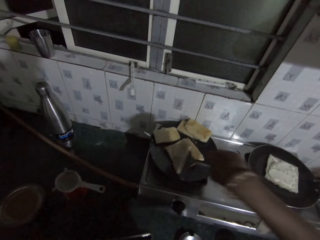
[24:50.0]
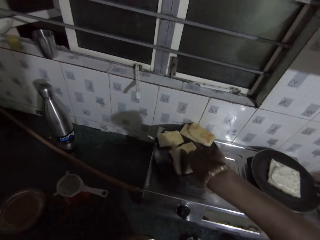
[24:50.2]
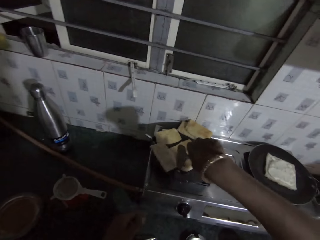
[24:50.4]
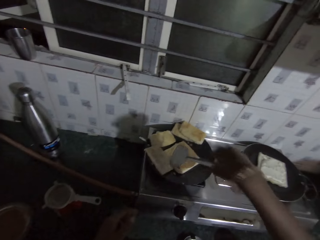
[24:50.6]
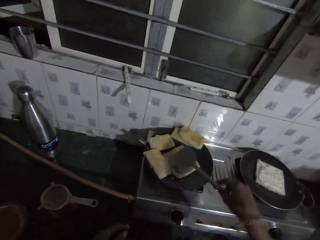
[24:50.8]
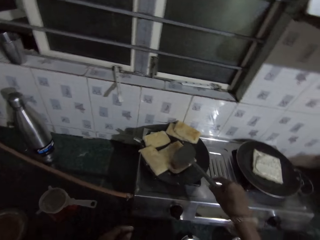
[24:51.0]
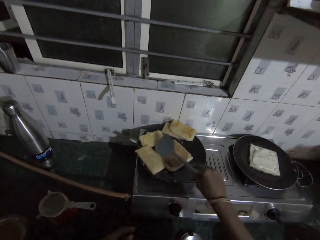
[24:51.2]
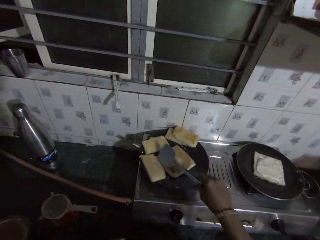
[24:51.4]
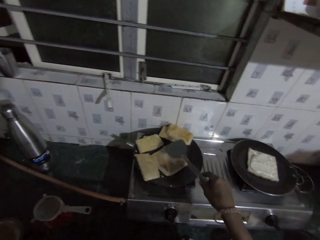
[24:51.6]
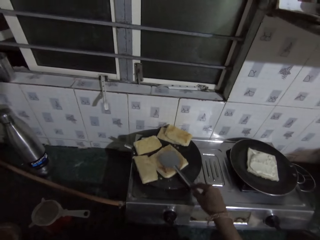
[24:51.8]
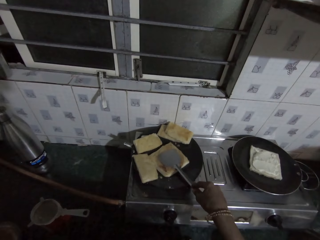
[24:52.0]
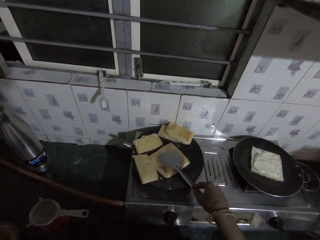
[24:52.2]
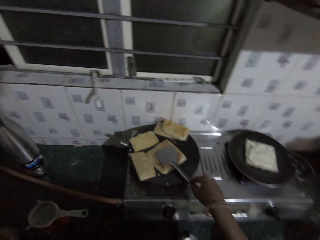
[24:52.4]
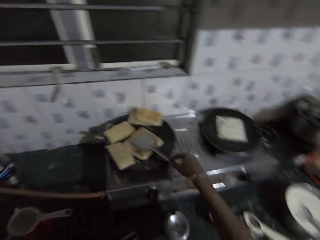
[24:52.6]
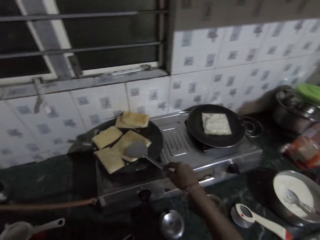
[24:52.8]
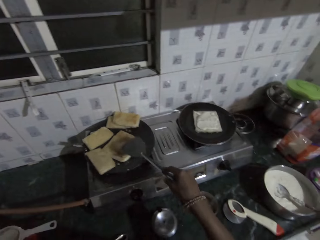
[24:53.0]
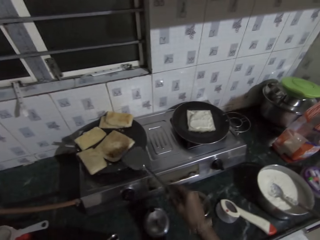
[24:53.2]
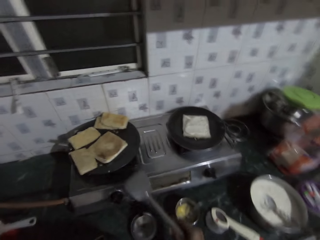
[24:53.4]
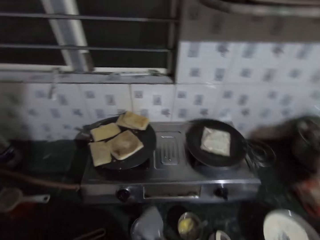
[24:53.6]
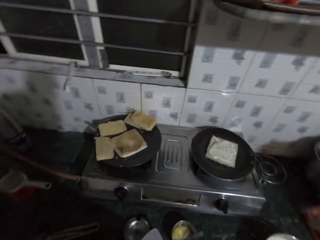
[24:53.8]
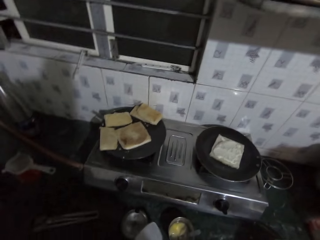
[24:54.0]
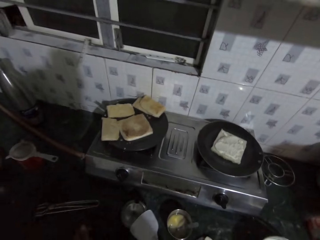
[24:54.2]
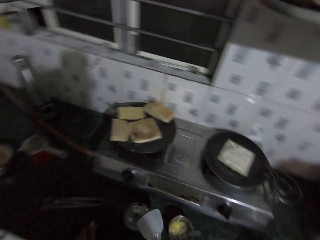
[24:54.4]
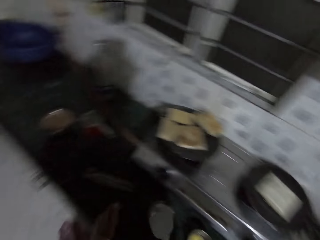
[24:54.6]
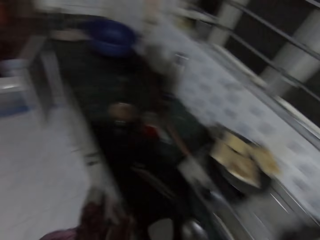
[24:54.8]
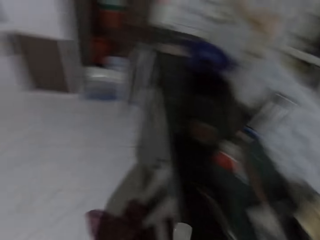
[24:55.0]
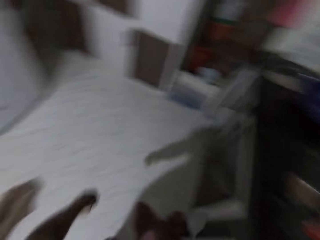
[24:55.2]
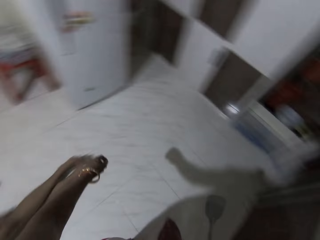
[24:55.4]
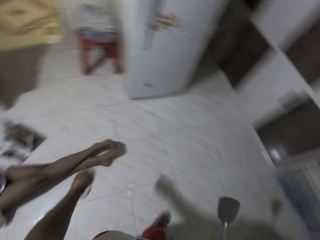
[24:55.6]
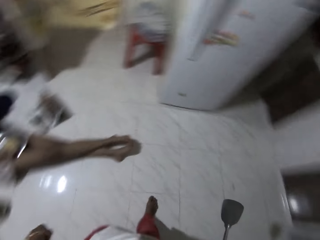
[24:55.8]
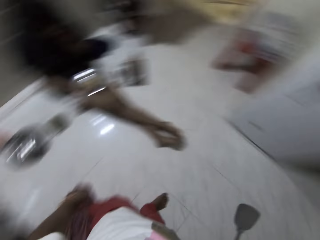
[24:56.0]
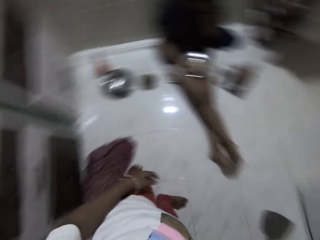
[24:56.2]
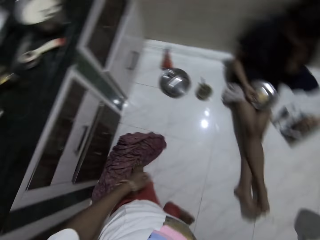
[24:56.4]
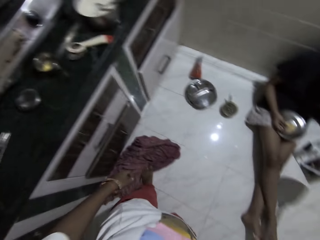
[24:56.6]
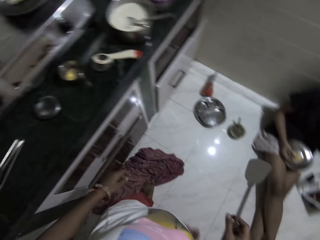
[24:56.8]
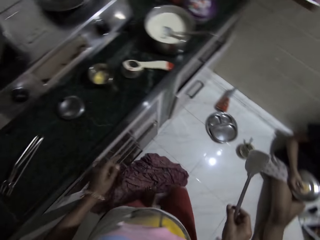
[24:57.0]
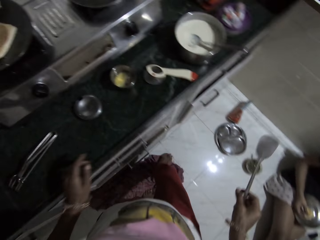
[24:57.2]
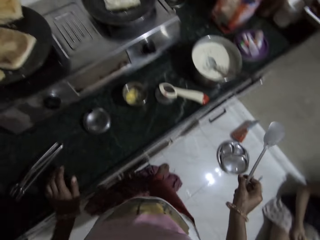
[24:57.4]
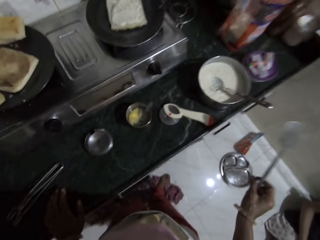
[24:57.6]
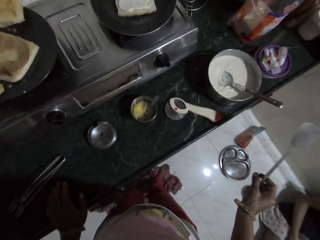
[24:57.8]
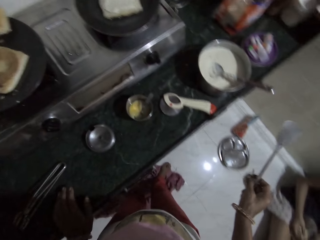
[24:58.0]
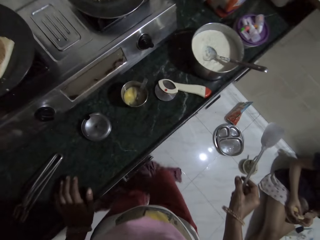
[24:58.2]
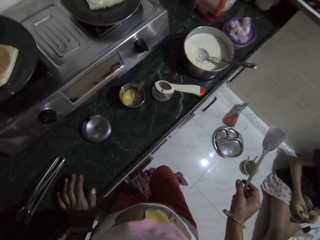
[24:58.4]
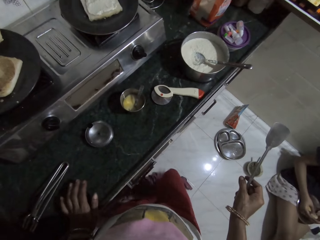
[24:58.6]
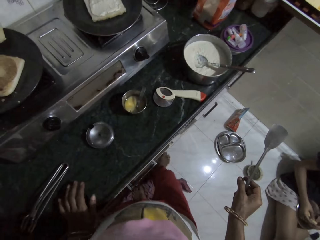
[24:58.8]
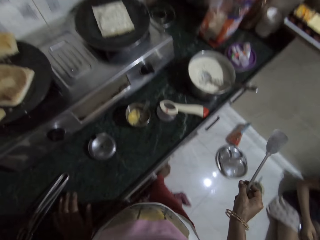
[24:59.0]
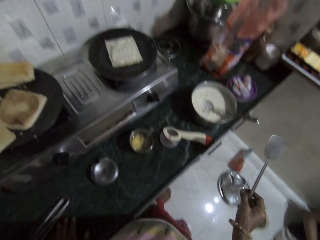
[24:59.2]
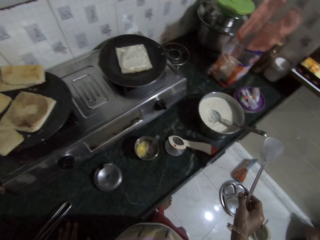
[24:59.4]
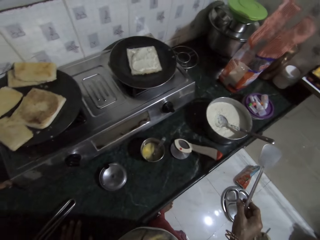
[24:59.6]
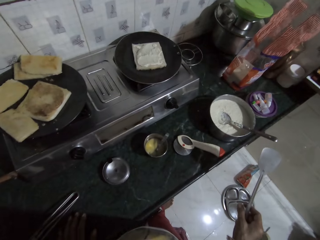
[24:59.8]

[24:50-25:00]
The camera wearer puts the fry bread or pancake in the frying pan with the spatula in her right hand. She adjusts the fry bread in the frying pan with the spatula in her right hand. She presses the pancake with the spatula. She moves around.

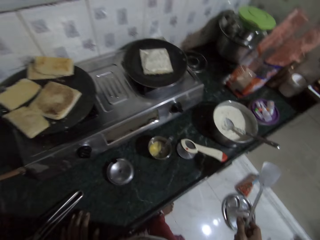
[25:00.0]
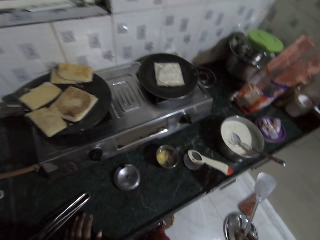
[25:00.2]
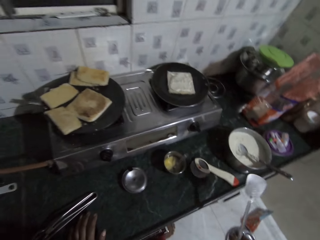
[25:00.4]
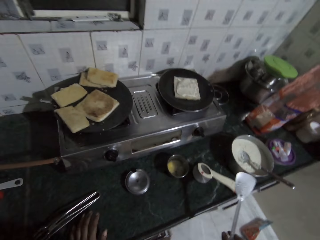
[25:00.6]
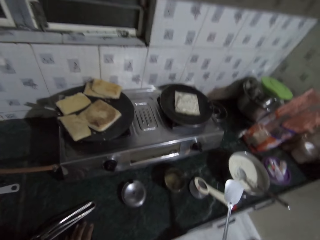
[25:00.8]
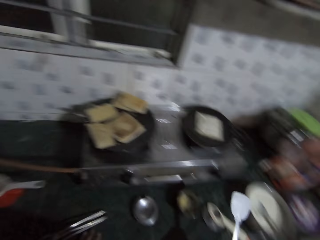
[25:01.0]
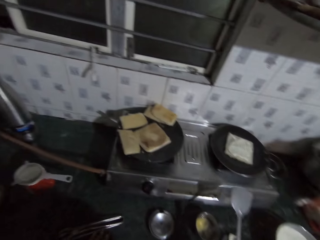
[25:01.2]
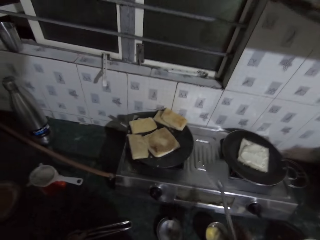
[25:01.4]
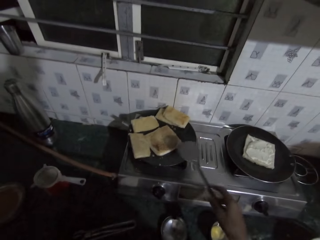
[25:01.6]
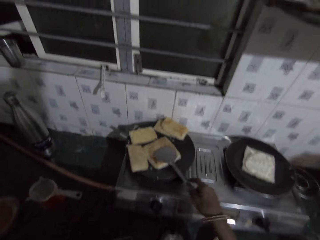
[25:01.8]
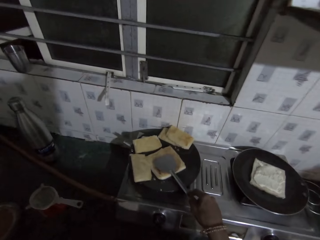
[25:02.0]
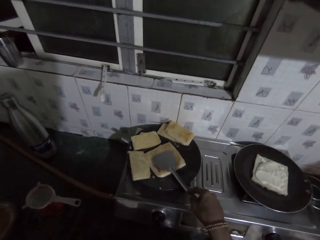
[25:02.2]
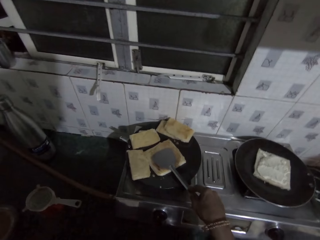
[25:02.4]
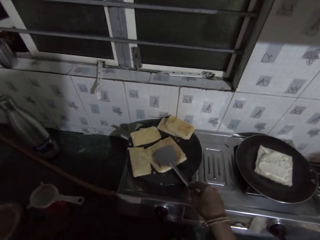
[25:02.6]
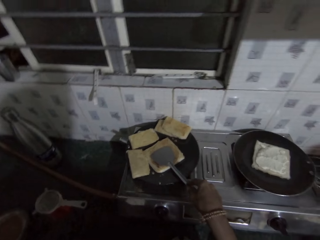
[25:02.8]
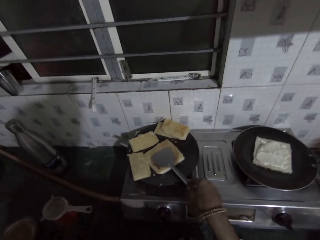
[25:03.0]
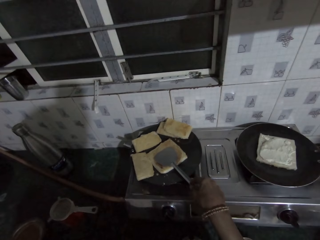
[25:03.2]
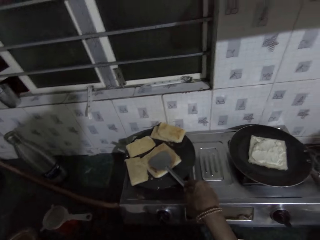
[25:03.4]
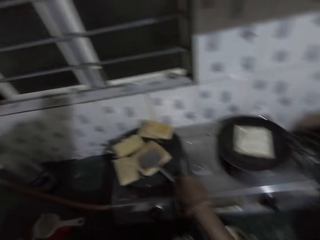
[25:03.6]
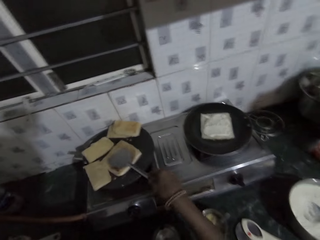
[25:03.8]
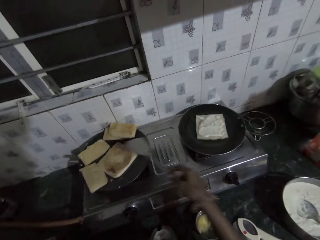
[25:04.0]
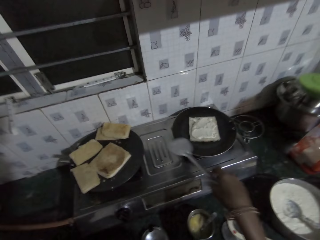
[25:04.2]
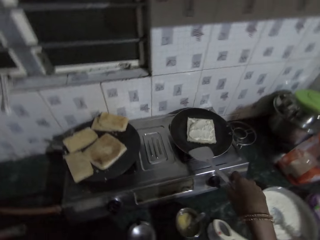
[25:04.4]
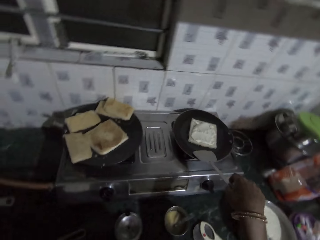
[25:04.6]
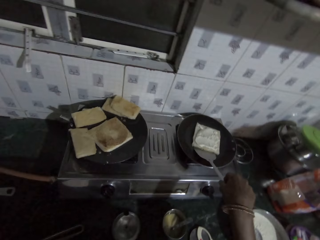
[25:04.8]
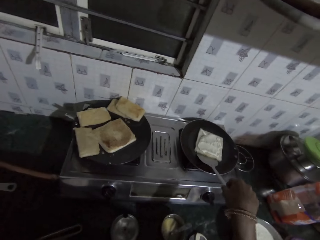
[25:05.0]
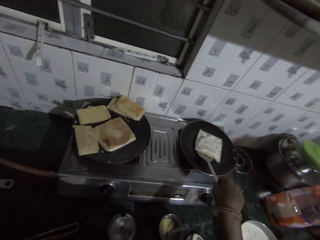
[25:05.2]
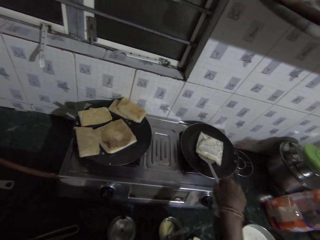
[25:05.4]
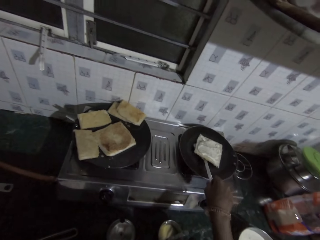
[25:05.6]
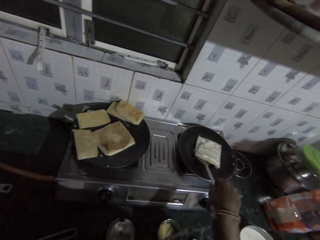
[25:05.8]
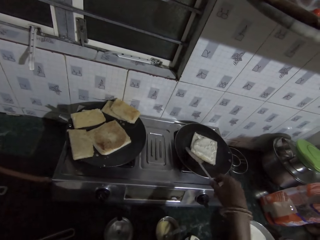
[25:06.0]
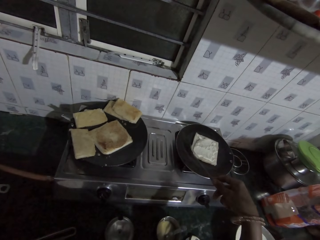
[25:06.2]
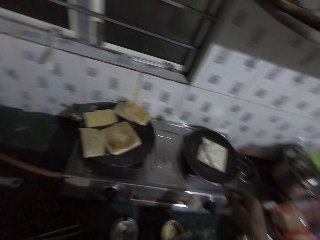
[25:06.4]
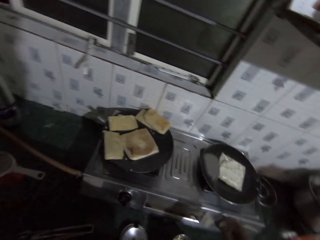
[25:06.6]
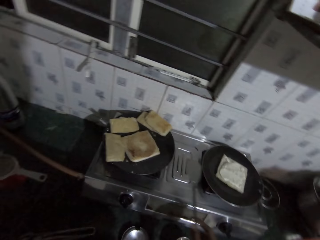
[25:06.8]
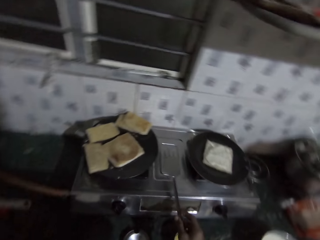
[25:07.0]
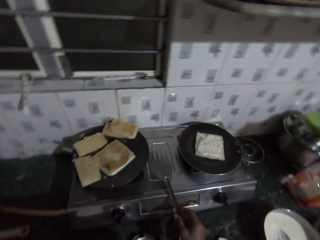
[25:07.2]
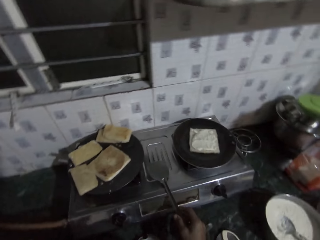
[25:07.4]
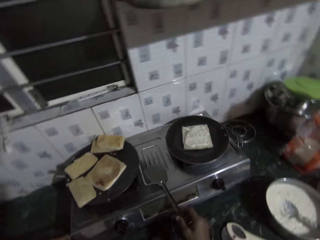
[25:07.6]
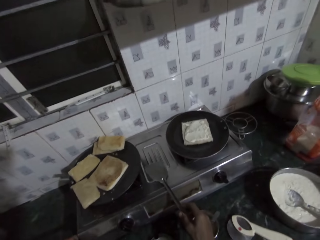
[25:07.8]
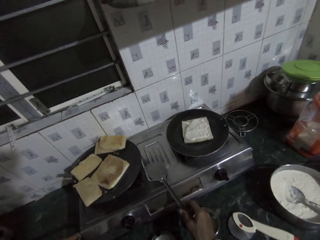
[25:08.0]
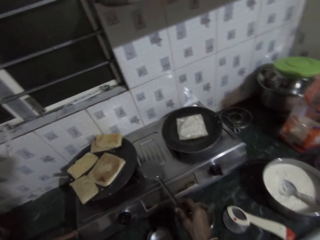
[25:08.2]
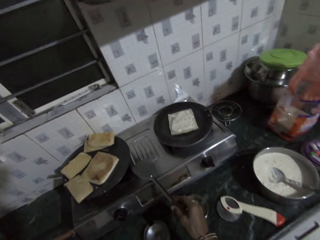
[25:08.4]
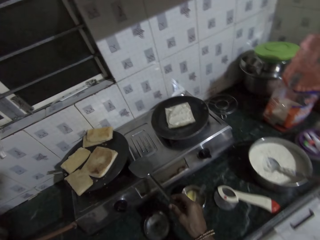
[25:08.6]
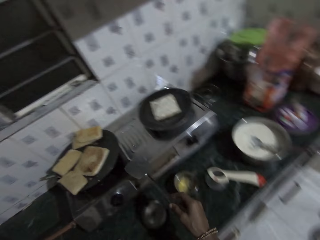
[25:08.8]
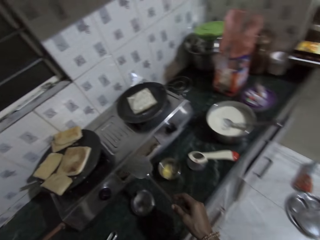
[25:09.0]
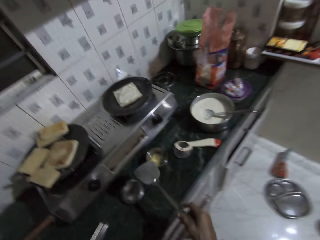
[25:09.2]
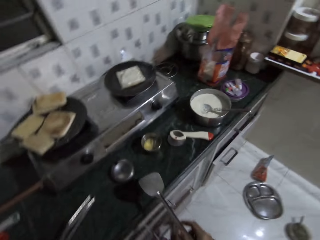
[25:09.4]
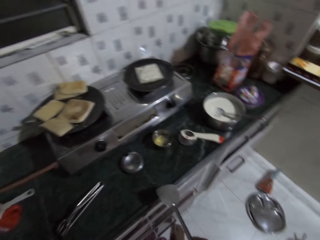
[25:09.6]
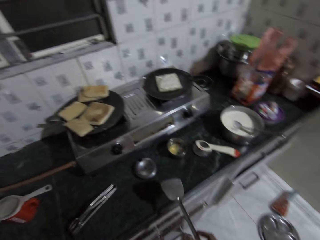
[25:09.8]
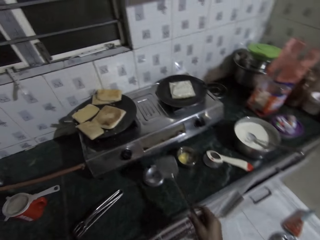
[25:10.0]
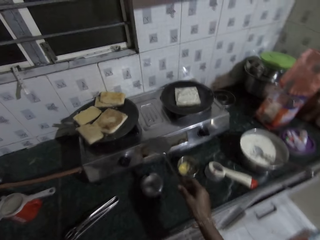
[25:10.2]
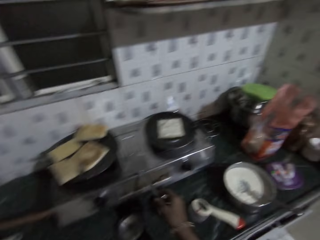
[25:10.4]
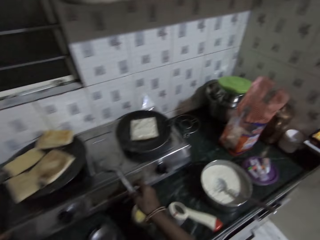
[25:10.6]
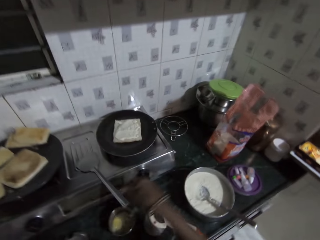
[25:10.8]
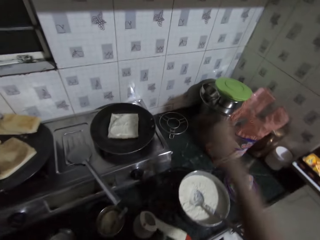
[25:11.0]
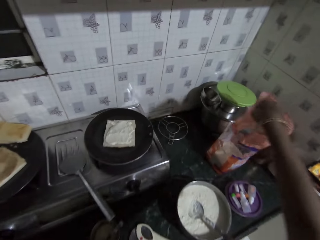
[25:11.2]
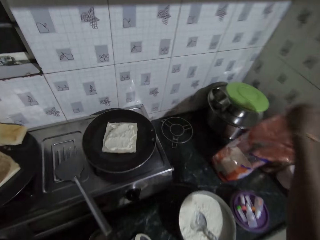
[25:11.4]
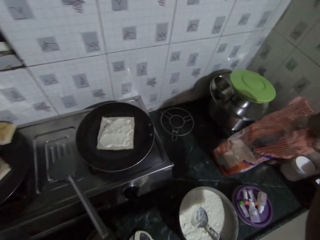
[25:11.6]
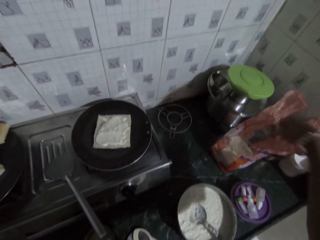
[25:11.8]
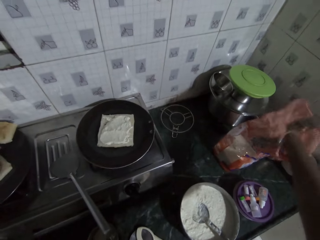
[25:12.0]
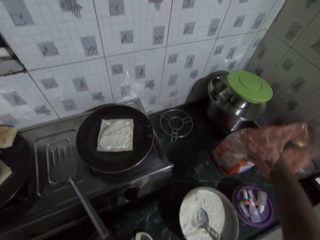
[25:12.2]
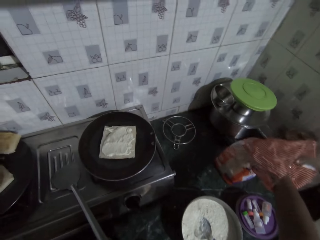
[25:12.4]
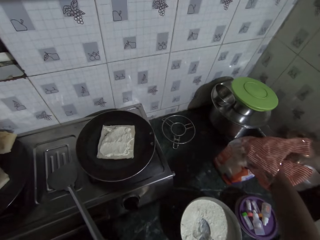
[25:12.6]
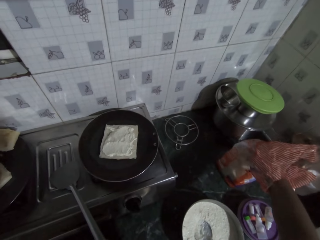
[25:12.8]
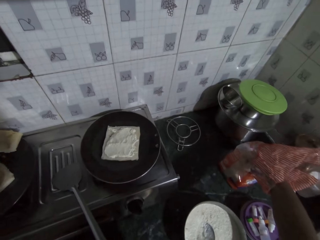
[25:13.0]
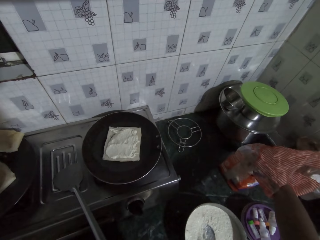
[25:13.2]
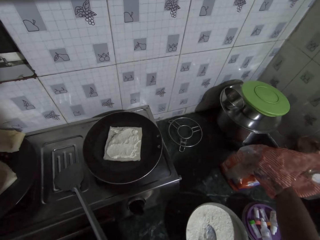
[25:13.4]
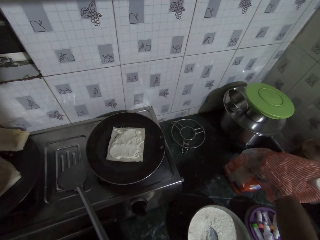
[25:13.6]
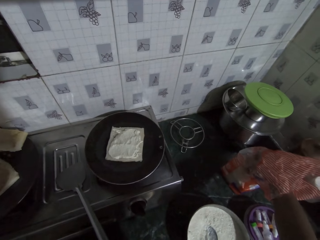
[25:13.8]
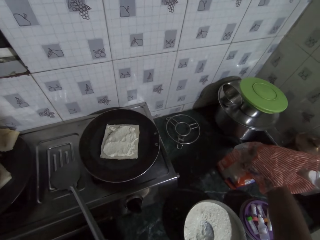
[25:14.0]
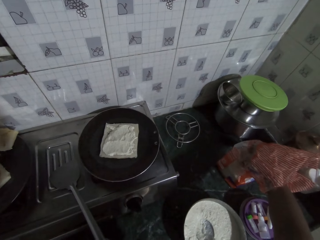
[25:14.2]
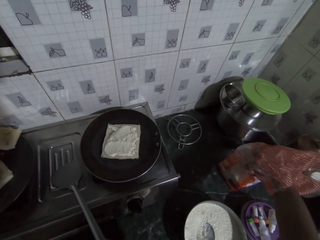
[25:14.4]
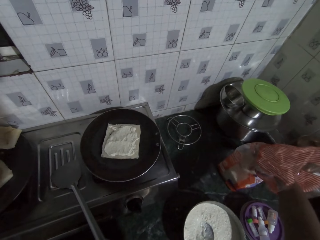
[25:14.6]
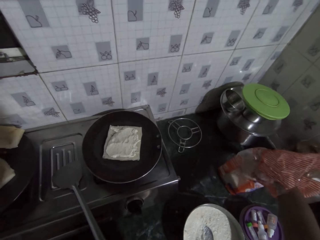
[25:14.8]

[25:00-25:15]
The camera wearer stares around. She presses the fry bread in the frying pan with the spatula in her right hand. She holds the bread on the other pan with the spatula. She adjusts the bread in the frying pan with the spatula in her right hand. She drops the spatula in her right hand on the gas cooker. She picks up a loaf or slice of bread with her right hand from the nylon on the kitchenette.
